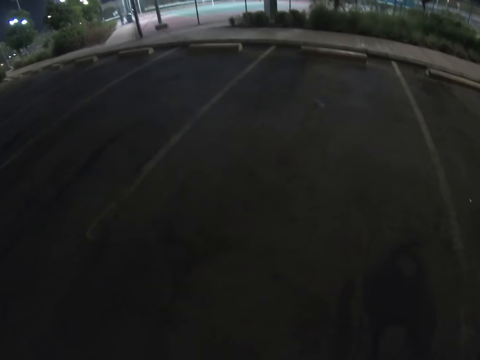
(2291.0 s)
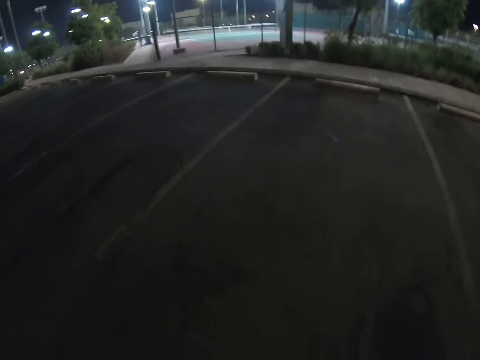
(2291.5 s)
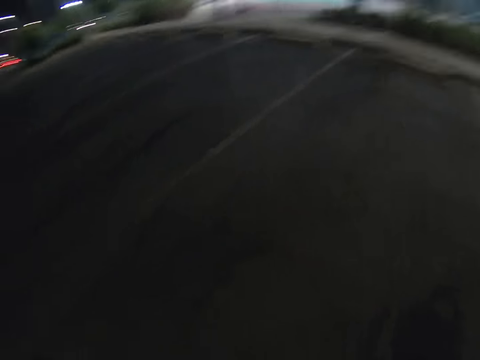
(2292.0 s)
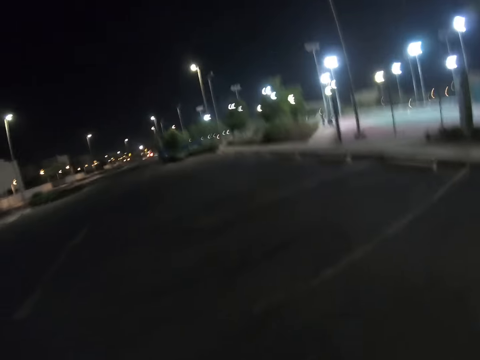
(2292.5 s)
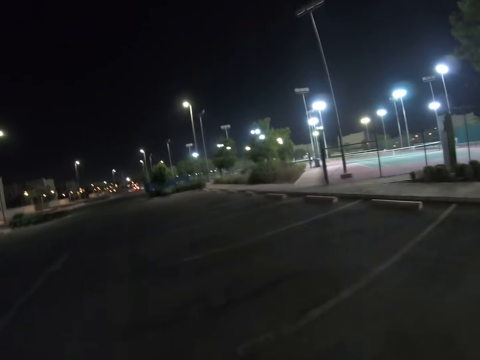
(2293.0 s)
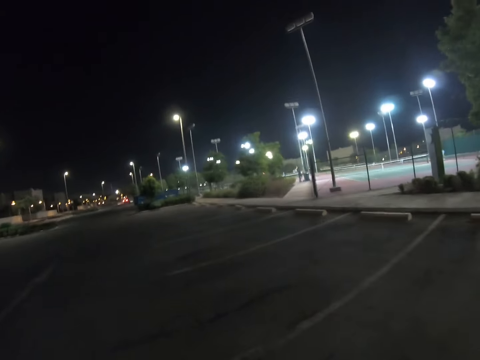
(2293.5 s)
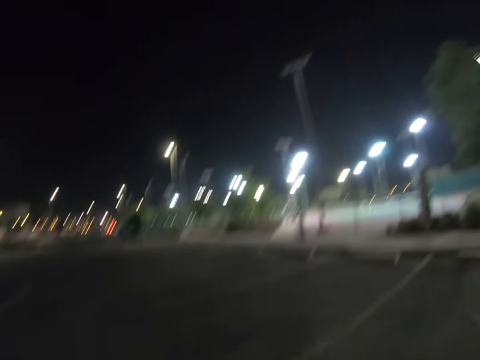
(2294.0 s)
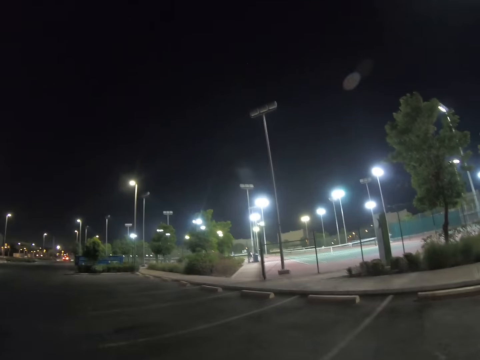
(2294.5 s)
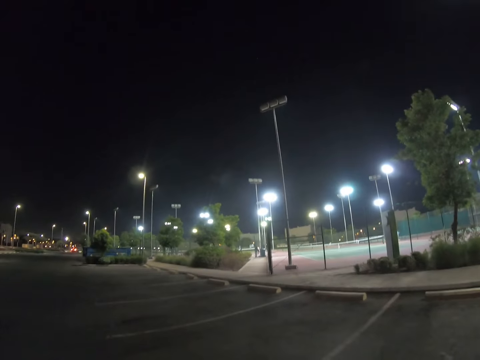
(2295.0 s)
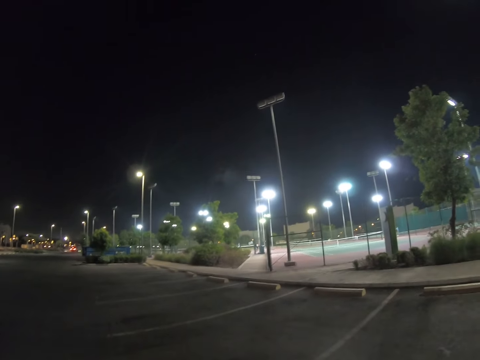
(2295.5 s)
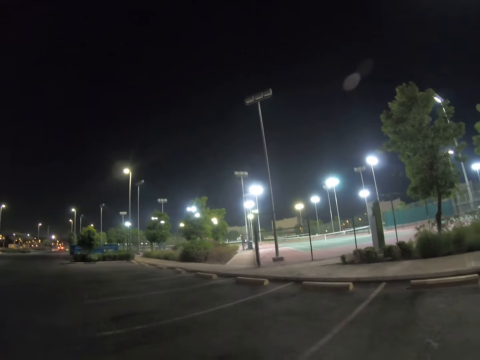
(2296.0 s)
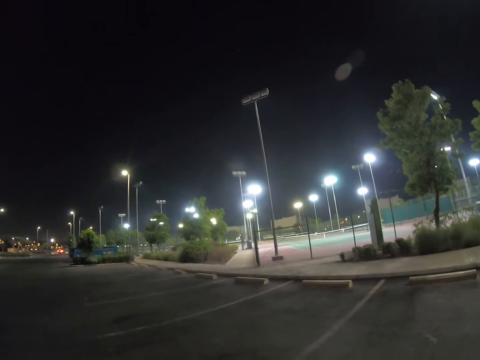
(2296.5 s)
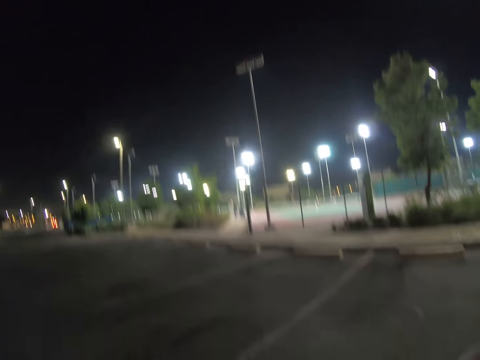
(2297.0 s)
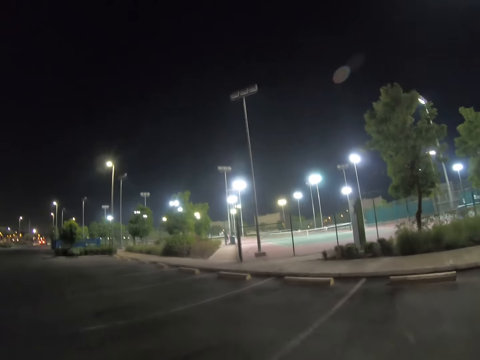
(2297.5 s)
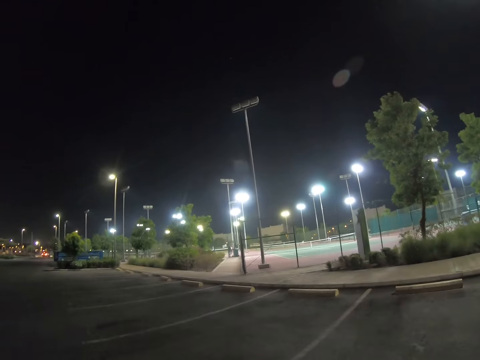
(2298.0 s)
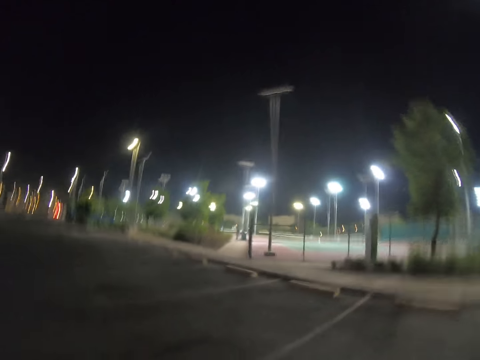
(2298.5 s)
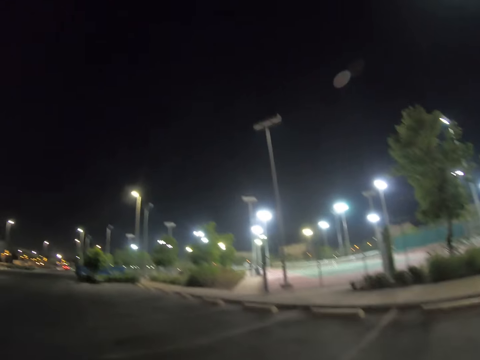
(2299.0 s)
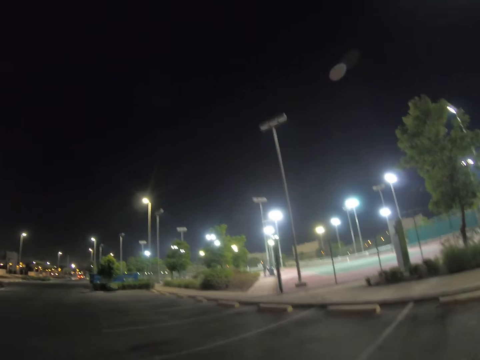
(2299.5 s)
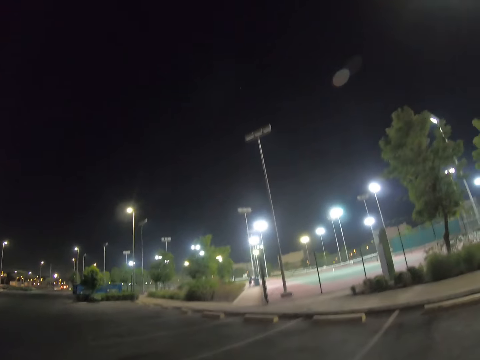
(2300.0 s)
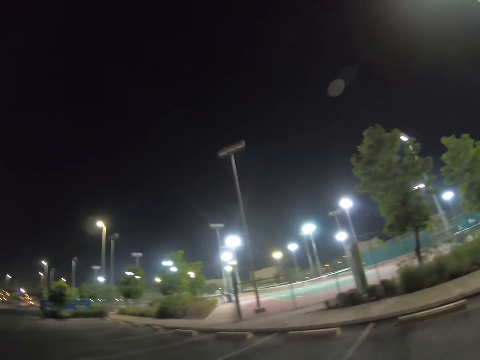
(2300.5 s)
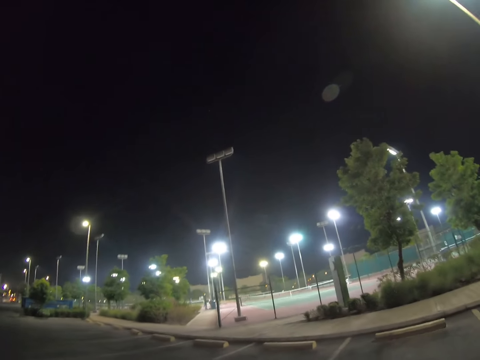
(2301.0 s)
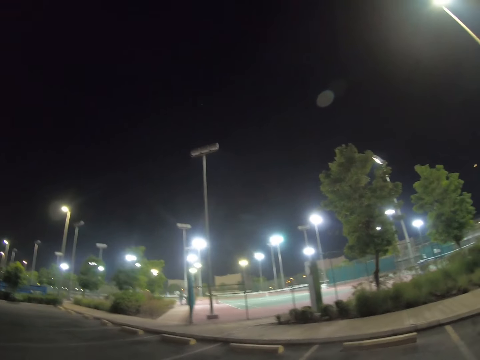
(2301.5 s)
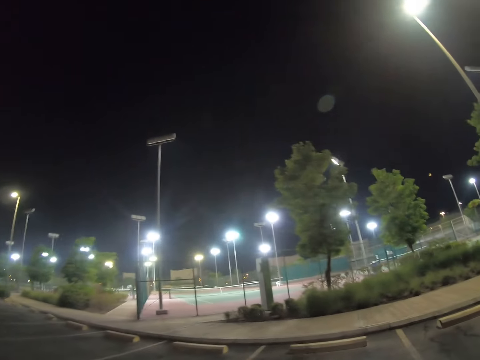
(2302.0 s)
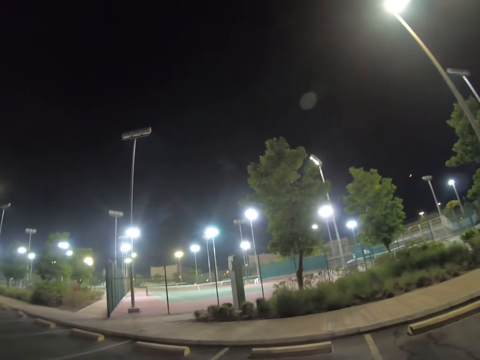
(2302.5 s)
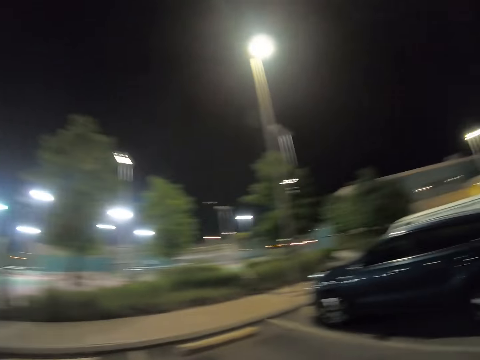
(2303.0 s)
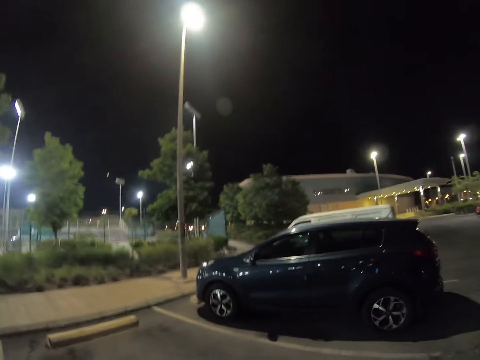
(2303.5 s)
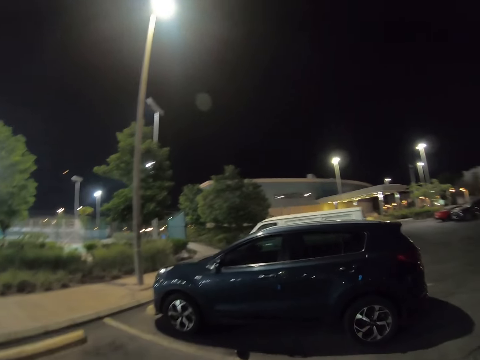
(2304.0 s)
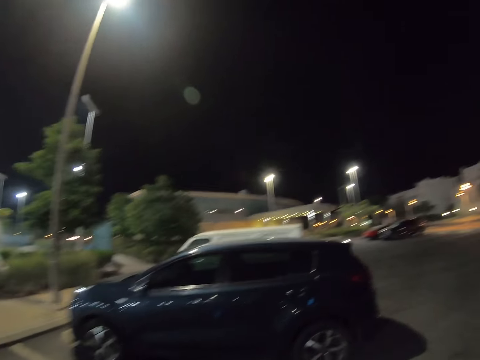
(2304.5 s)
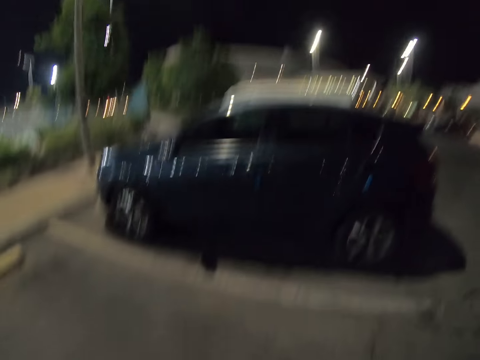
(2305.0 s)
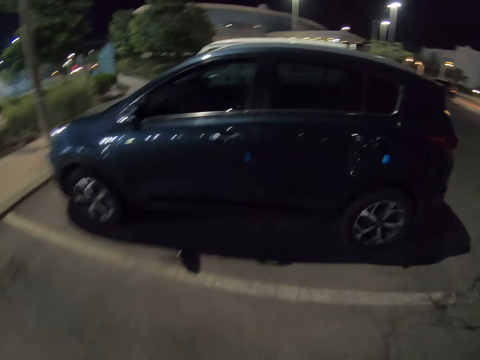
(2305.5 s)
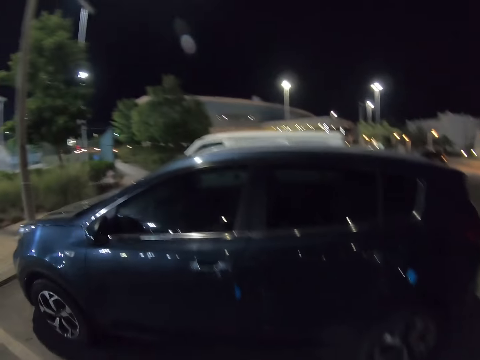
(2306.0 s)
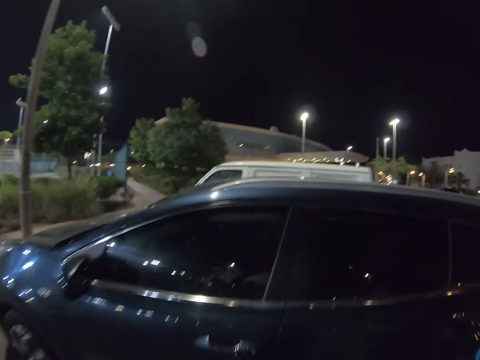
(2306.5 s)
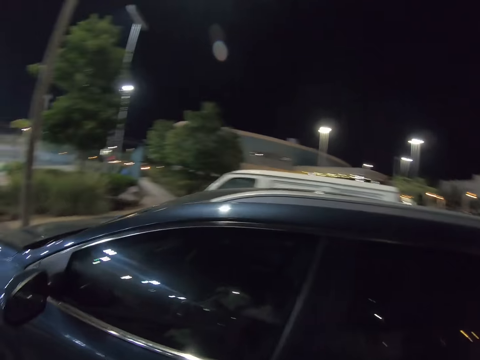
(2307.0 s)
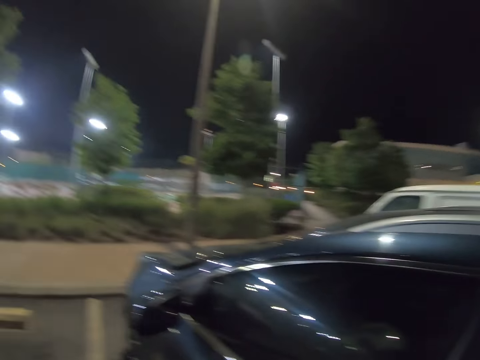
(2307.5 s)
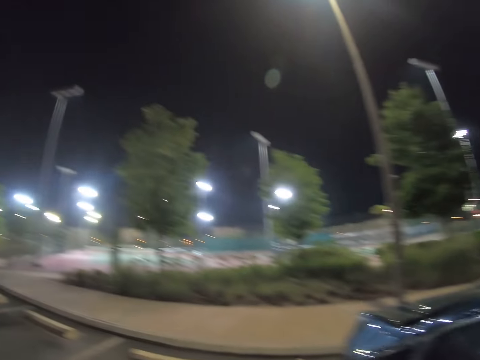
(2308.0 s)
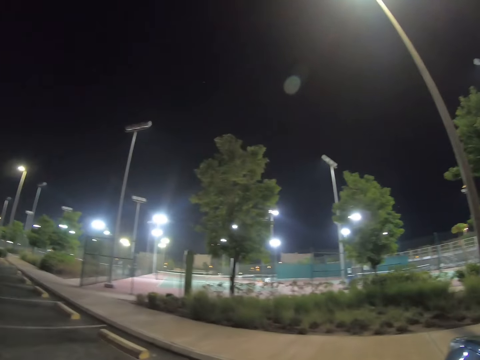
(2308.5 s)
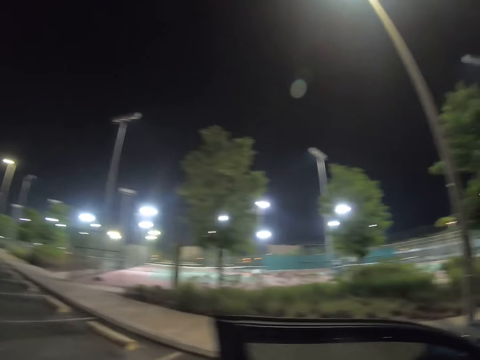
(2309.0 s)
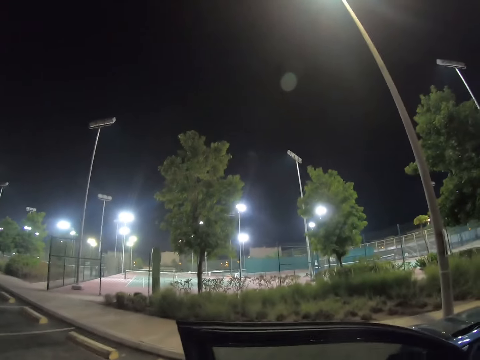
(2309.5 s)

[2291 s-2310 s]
The camera wearer stops. They walk towards the car. They open the door.
